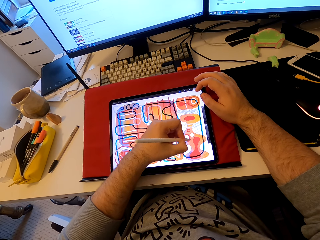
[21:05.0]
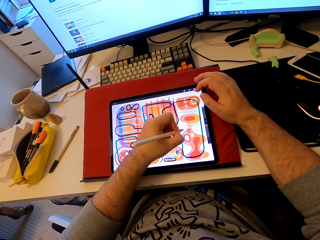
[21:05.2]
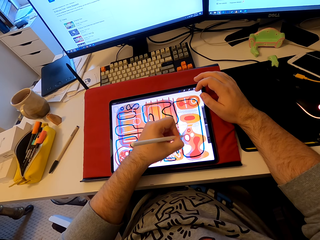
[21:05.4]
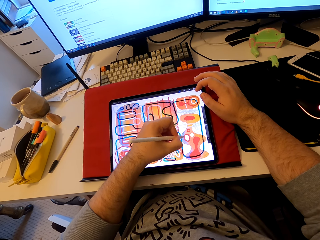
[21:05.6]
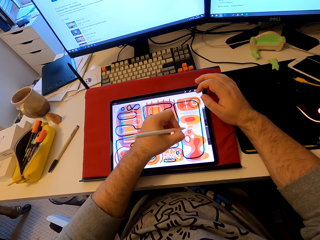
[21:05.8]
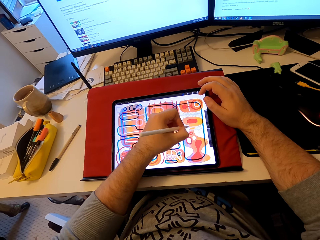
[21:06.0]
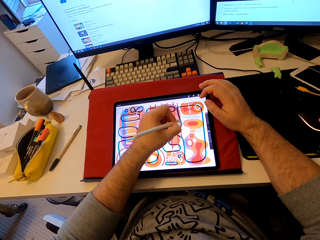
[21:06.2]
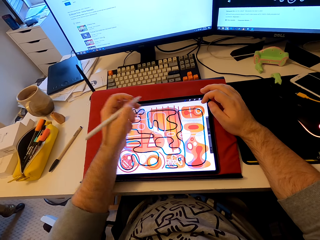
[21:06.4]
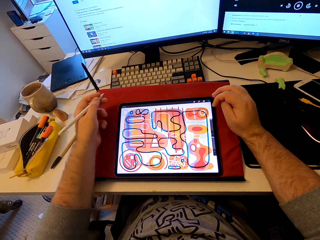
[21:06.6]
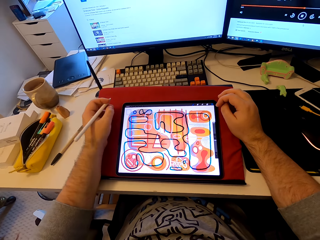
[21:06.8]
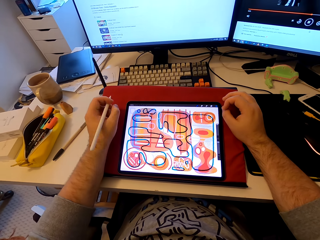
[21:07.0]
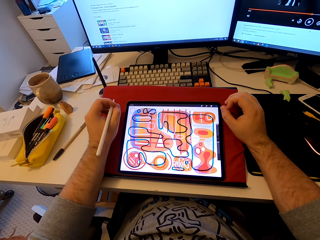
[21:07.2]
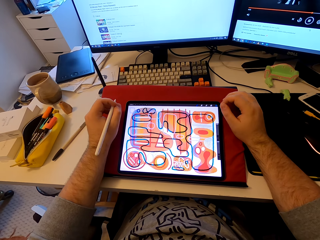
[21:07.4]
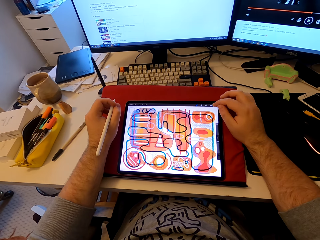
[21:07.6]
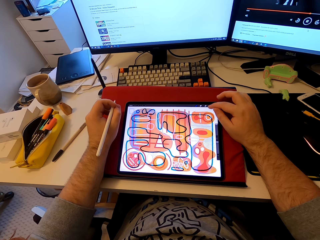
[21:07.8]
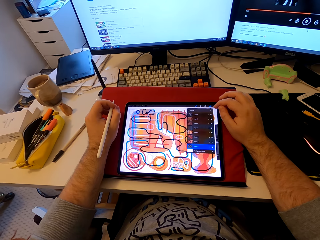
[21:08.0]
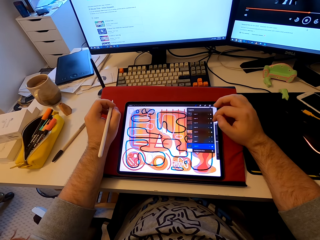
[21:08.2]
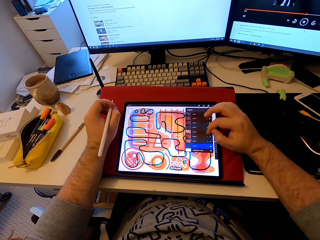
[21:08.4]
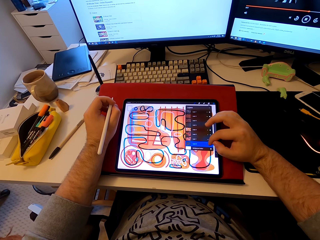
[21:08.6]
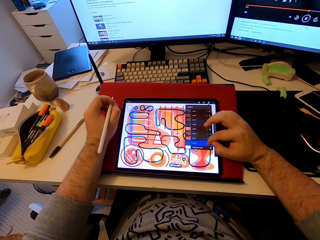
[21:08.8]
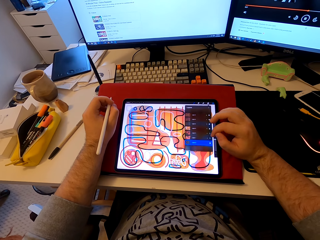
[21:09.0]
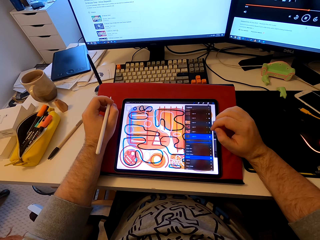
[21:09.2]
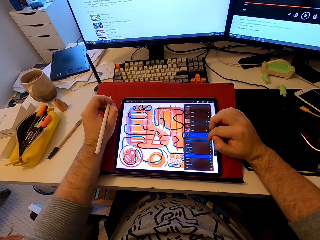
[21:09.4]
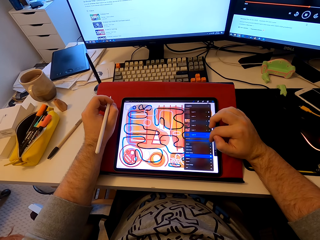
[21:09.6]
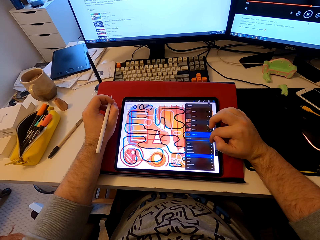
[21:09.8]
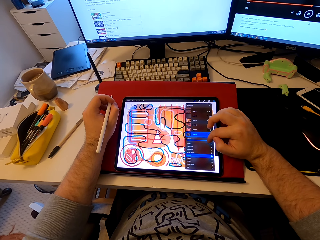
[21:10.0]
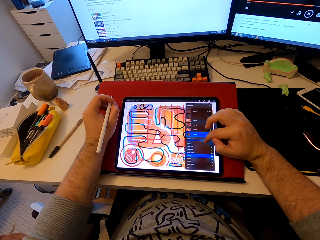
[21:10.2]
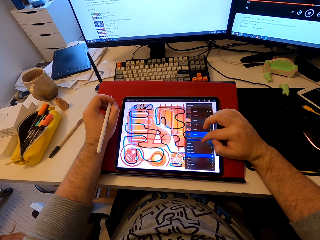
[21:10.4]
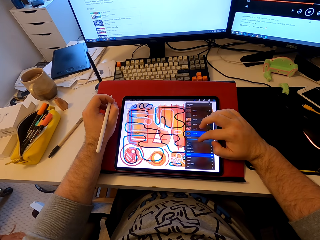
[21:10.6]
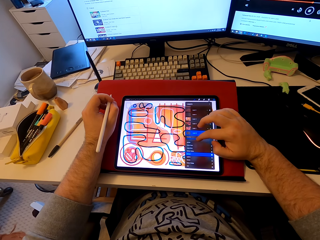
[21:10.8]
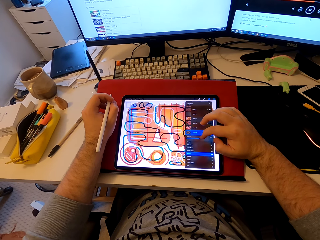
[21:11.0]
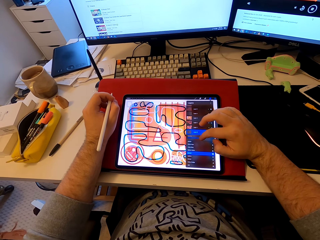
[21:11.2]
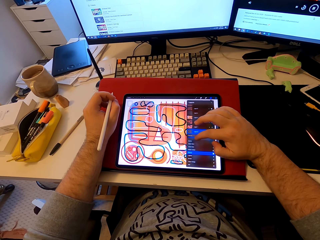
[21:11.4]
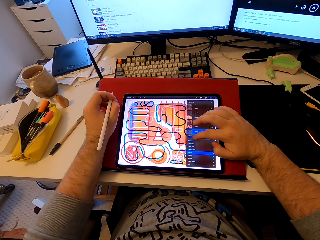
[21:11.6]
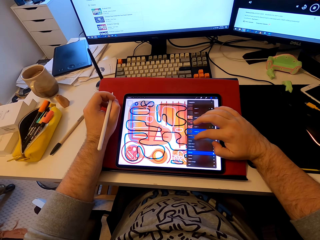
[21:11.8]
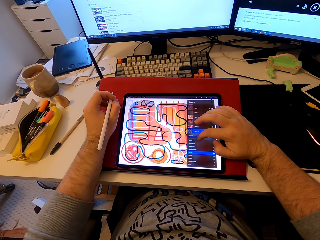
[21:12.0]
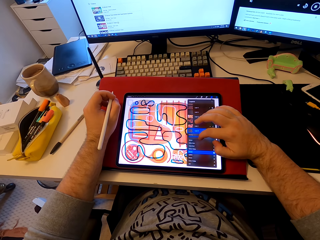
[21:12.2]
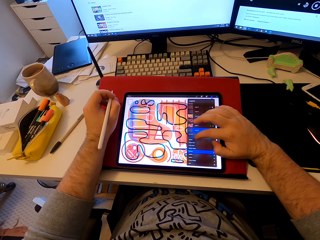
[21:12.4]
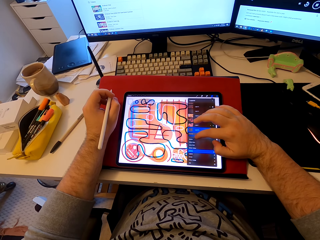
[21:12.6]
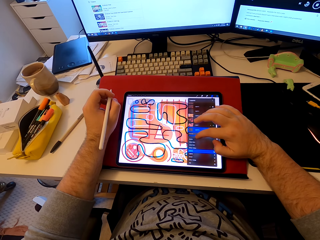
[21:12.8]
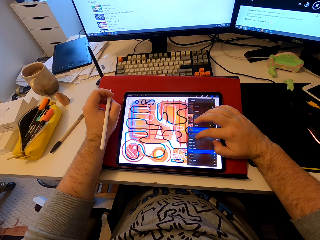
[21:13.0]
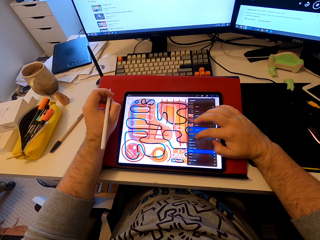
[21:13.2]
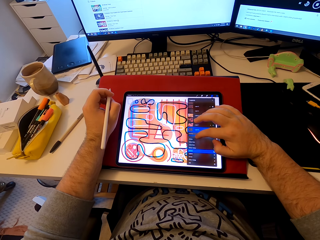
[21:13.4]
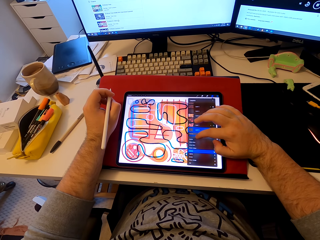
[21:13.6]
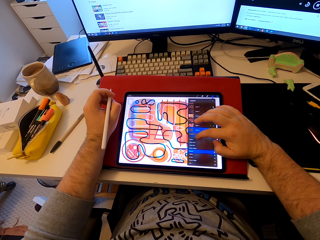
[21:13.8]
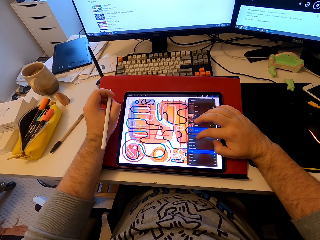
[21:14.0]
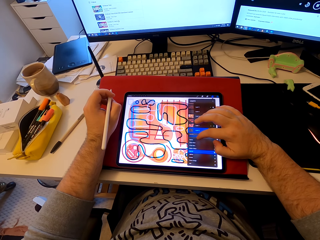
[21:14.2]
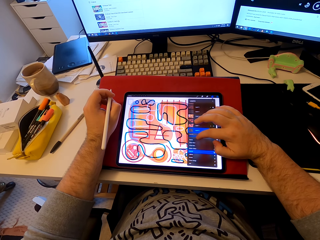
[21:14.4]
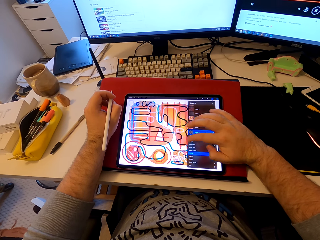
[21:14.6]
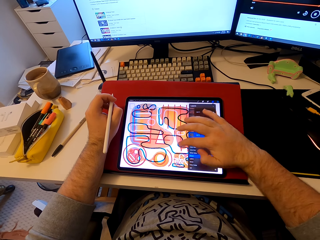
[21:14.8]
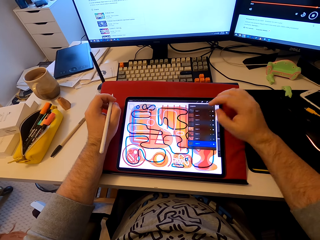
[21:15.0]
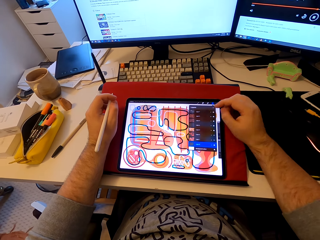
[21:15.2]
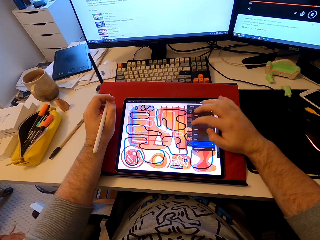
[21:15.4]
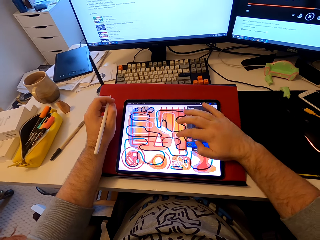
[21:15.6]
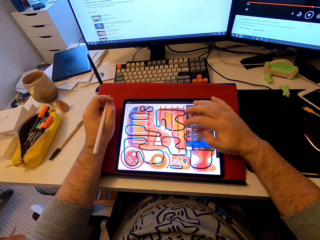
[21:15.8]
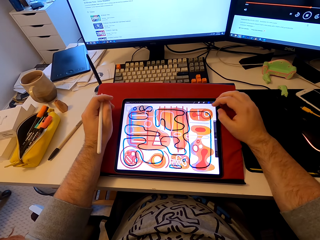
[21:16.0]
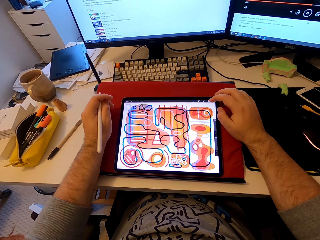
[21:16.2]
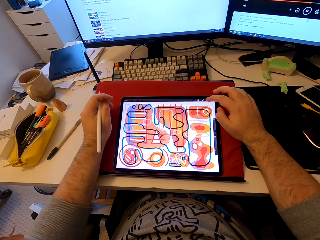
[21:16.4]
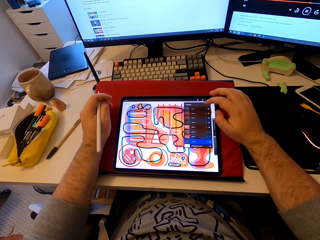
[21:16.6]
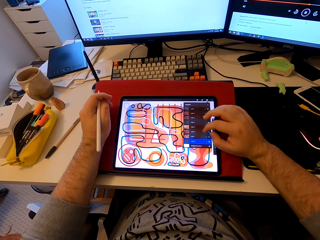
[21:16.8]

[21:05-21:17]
The camera wearer stares at the tablet. He scrolls the tablet with his finger.

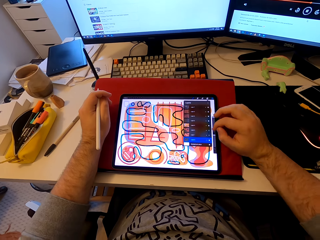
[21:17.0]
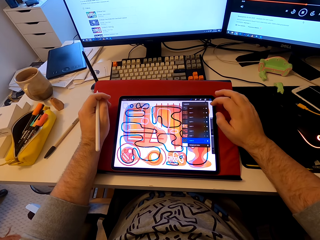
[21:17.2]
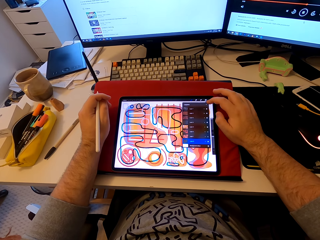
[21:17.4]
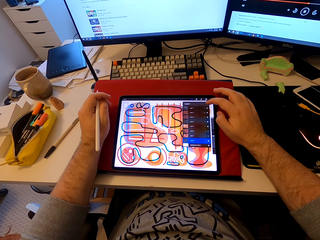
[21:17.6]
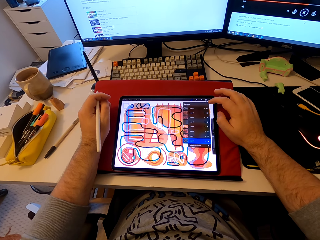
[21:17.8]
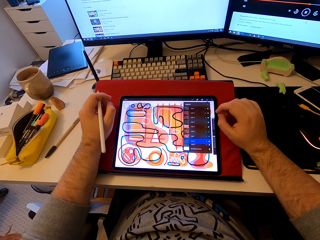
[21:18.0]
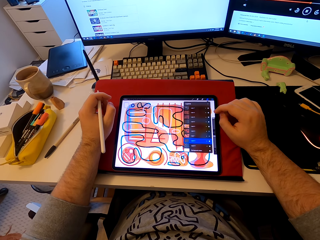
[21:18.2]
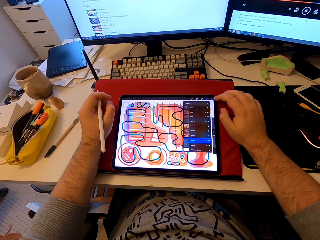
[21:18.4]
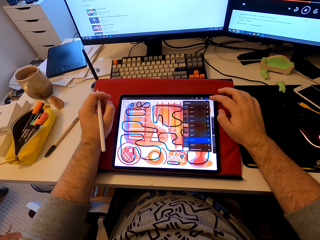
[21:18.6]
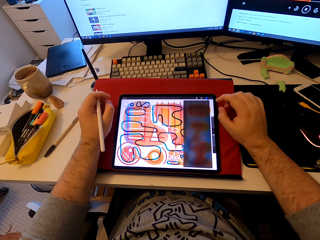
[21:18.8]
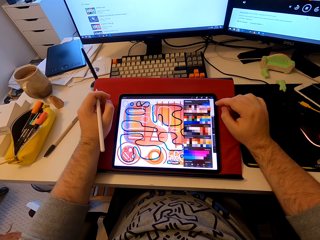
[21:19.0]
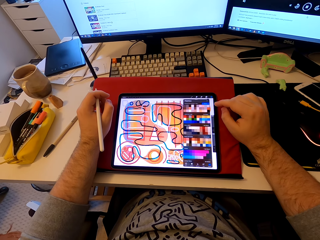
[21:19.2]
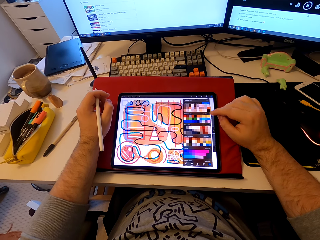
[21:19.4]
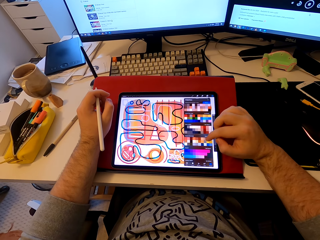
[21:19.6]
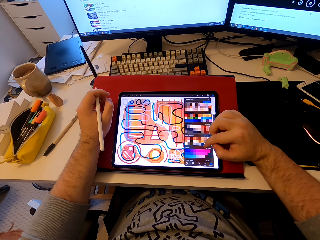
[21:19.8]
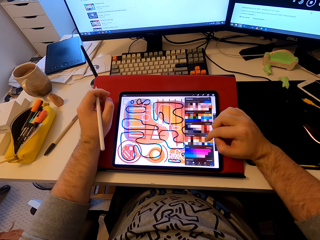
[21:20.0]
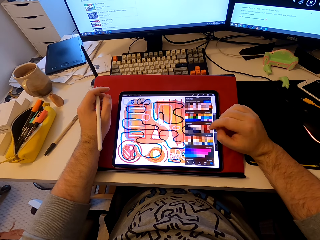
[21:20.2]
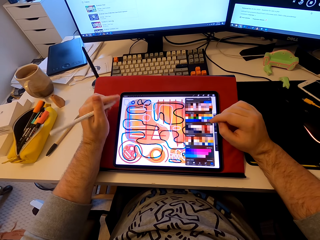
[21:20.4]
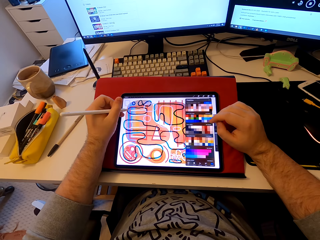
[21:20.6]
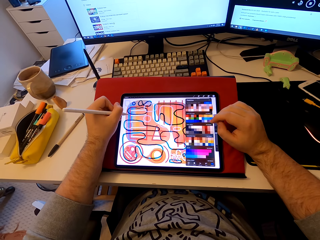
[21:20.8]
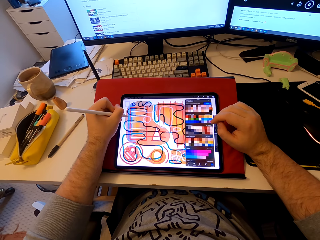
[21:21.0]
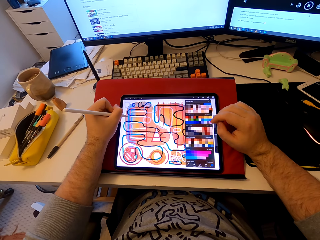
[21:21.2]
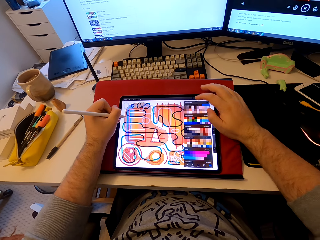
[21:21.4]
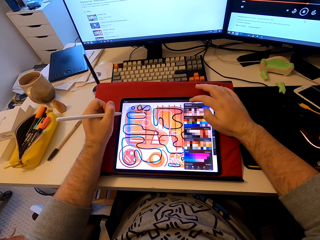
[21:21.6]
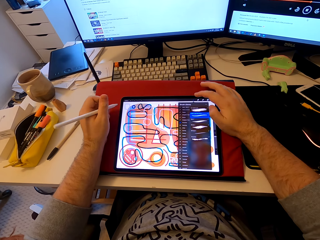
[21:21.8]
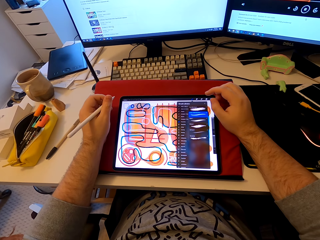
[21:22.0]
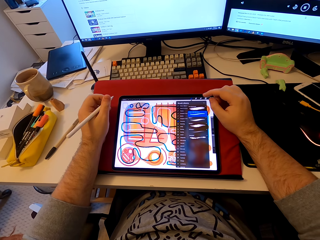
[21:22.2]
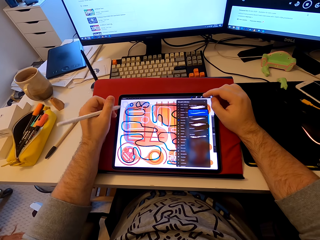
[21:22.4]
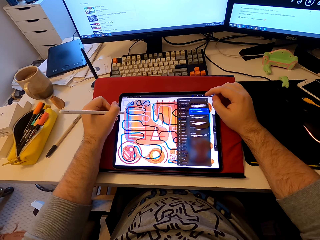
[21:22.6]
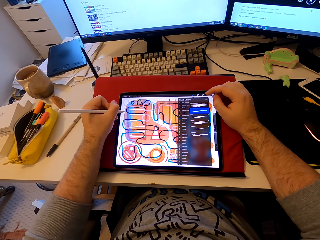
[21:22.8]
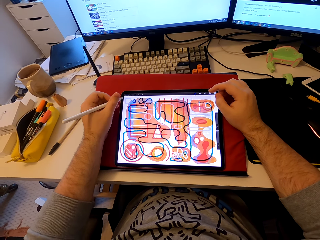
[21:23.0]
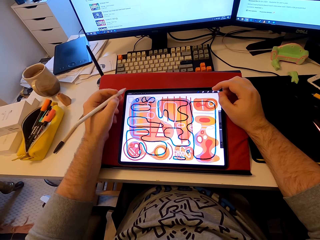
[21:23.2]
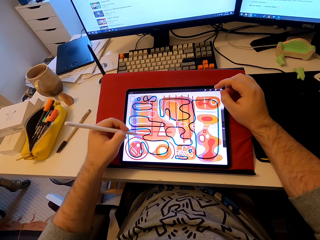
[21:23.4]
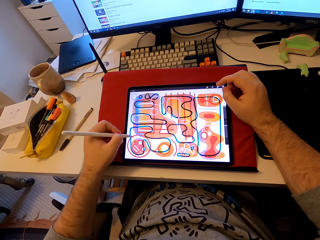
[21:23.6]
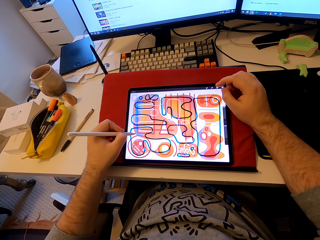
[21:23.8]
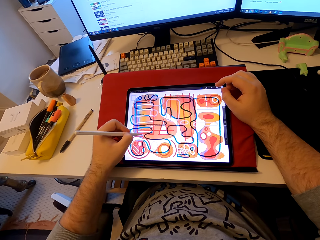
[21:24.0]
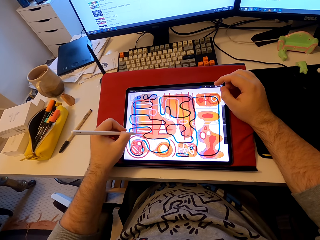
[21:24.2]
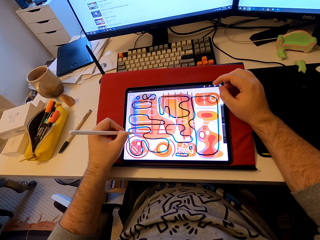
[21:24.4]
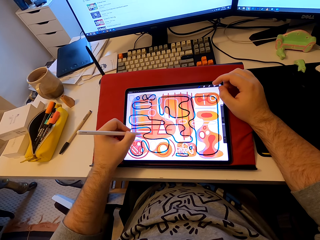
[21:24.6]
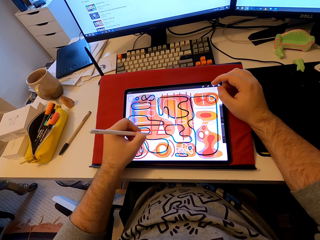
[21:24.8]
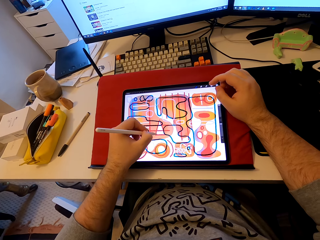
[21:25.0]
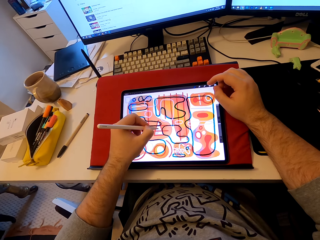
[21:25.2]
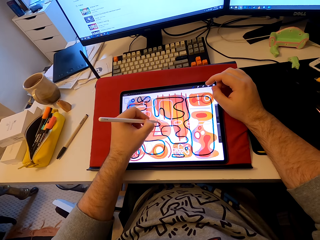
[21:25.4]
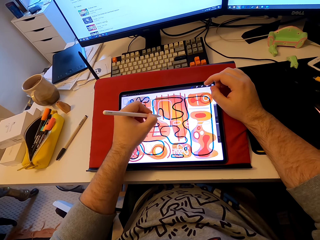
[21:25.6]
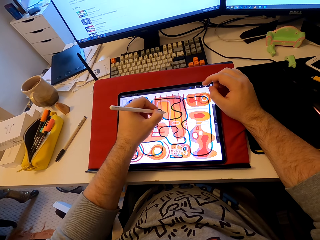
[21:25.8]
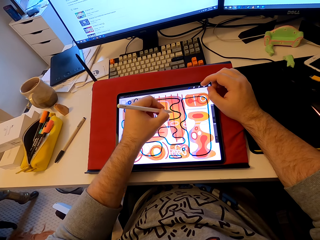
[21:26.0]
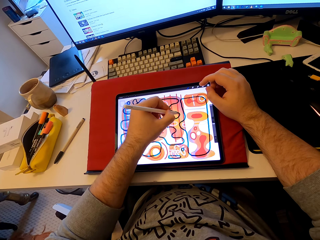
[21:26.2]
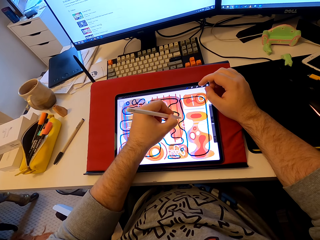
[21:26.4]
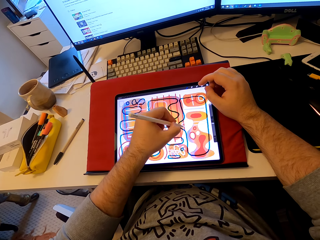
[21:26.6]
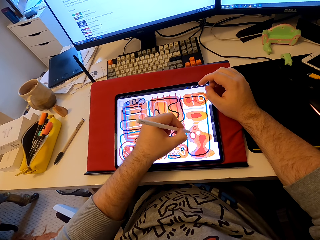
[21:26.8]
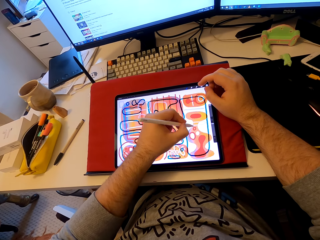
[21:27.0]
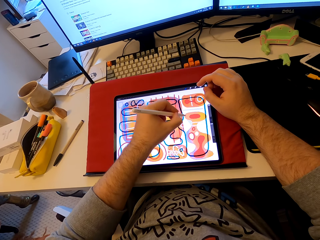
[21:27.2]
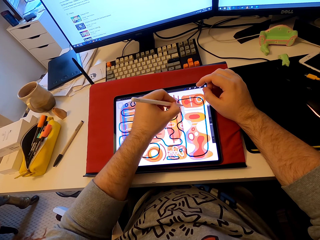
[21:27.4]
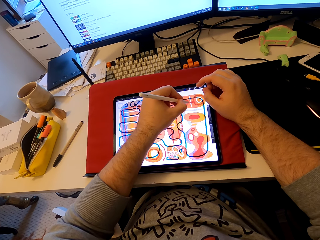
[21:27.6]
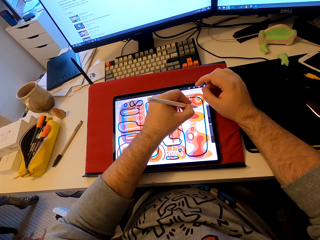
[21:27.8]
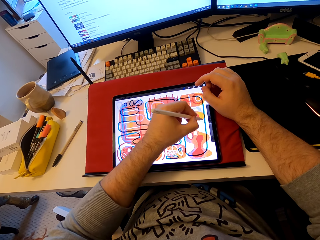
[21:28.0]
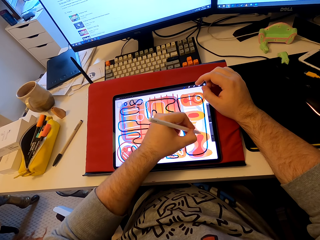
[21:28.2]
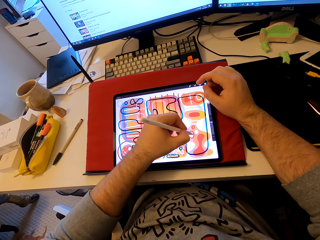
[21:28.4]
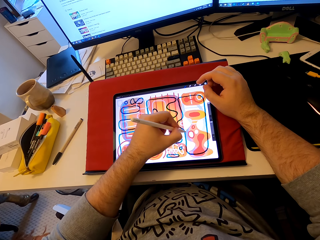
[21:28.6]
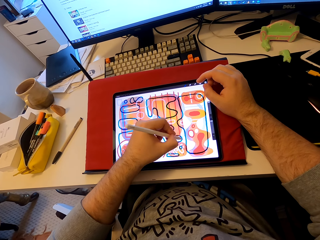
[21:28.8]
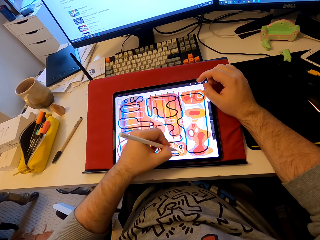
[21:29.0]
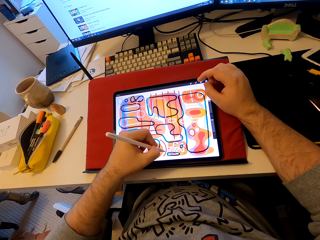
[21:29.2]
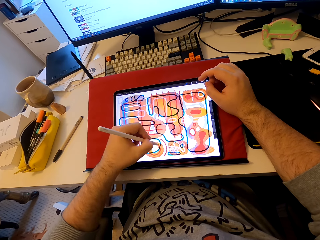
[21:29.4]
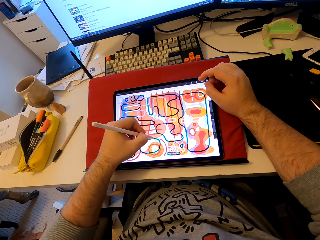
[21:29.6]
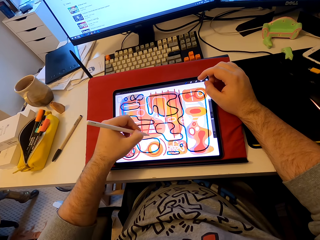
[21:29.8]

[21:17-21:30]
The camera wearer draws a pattern on a tablet.
